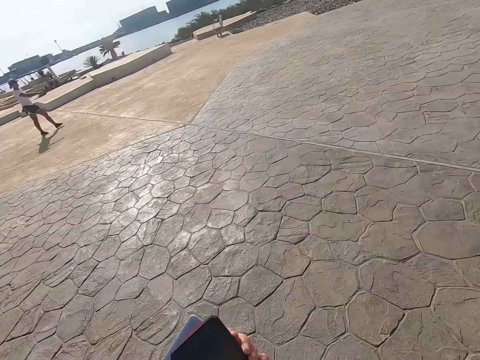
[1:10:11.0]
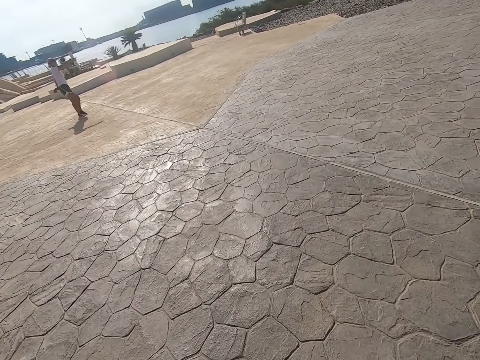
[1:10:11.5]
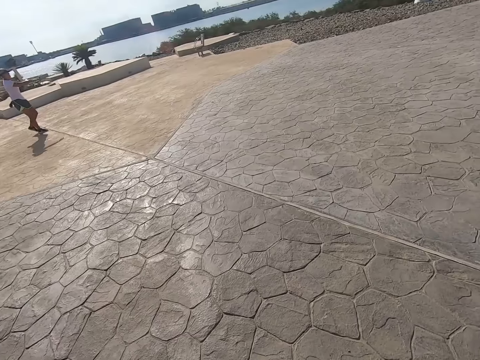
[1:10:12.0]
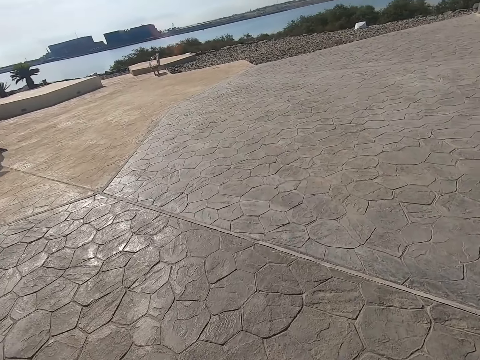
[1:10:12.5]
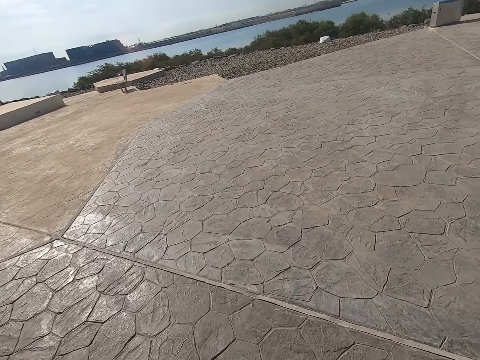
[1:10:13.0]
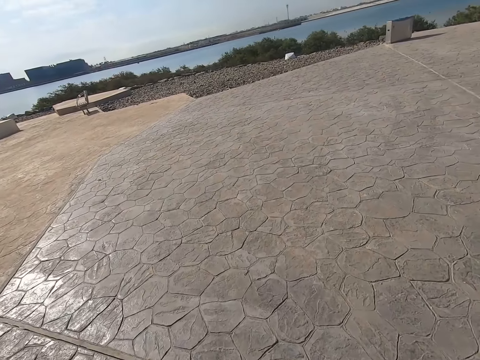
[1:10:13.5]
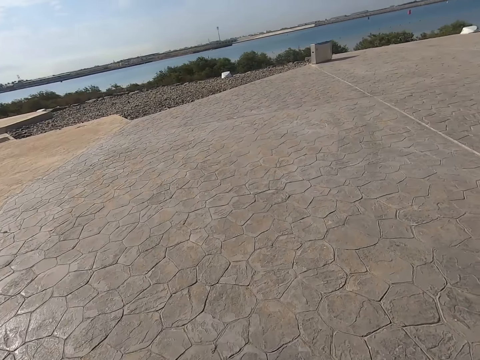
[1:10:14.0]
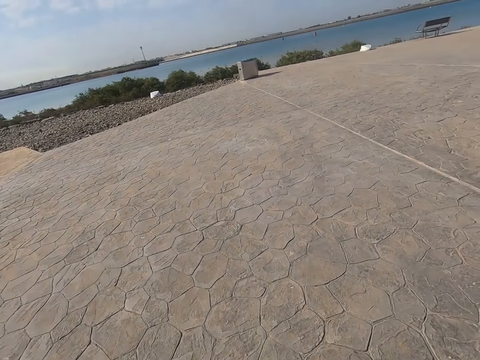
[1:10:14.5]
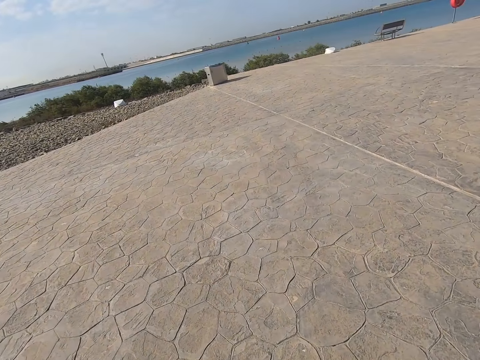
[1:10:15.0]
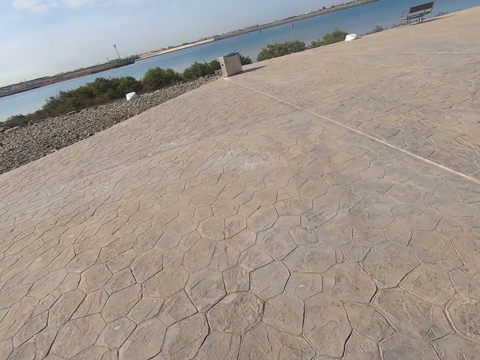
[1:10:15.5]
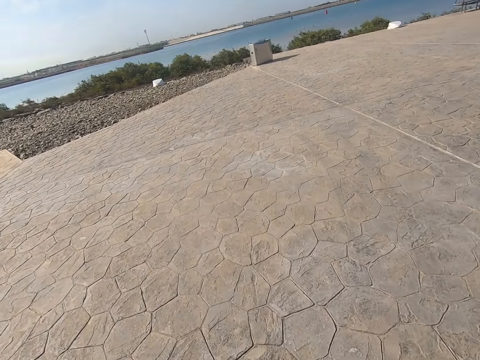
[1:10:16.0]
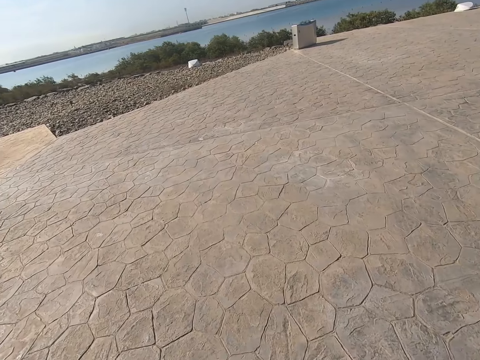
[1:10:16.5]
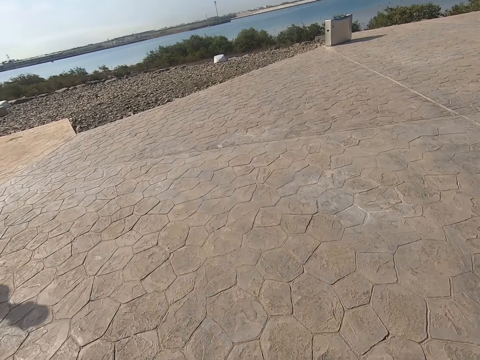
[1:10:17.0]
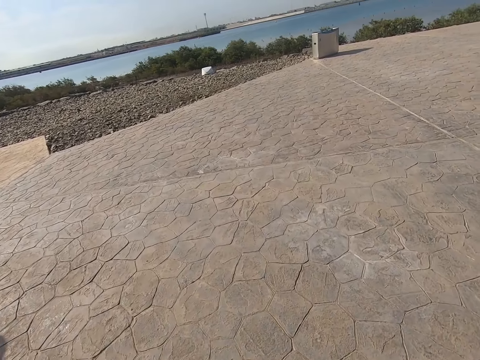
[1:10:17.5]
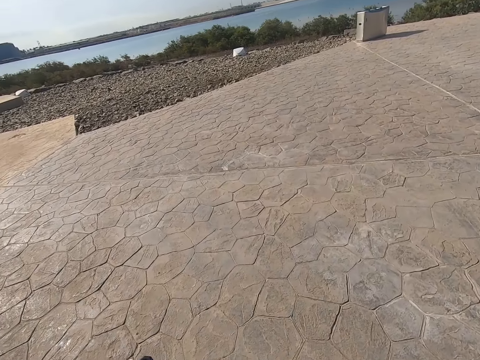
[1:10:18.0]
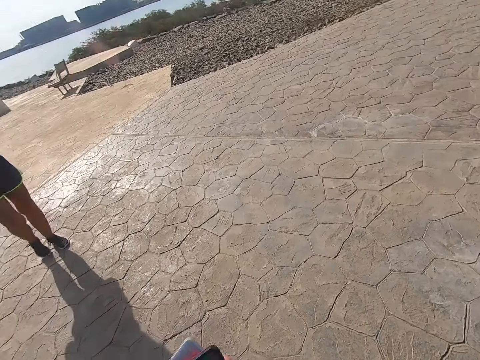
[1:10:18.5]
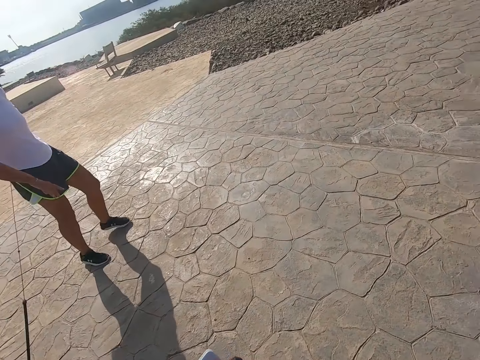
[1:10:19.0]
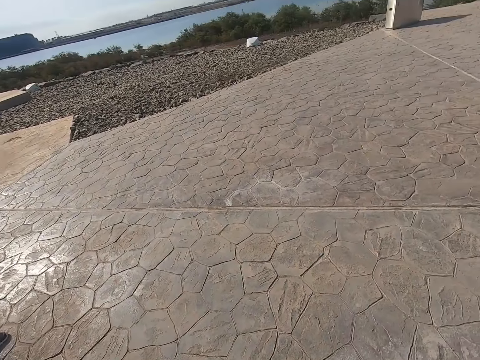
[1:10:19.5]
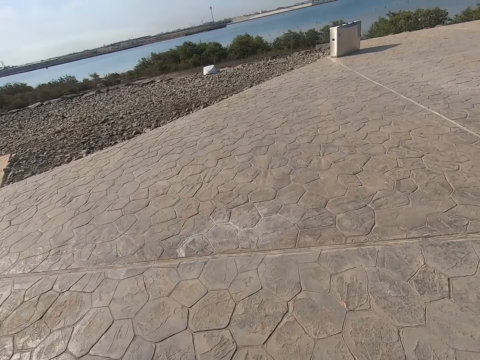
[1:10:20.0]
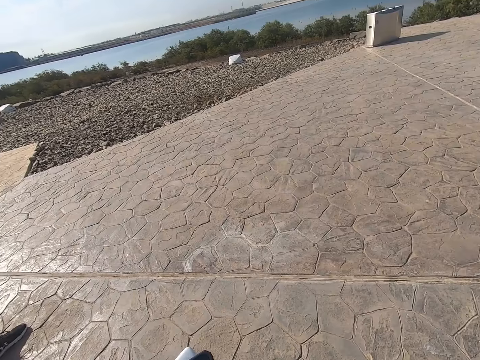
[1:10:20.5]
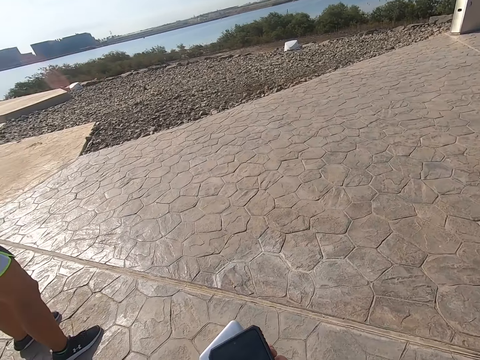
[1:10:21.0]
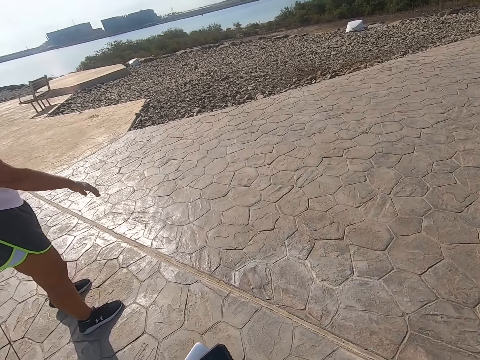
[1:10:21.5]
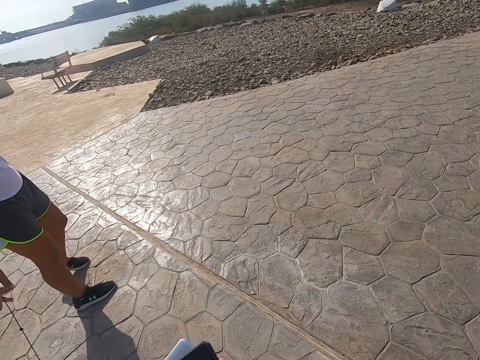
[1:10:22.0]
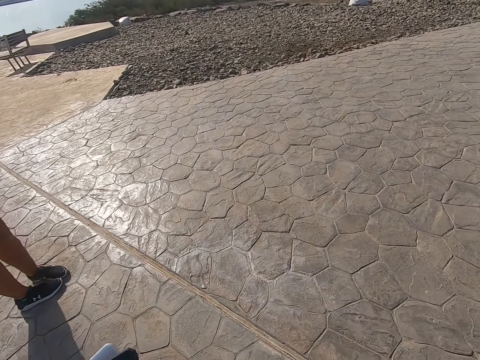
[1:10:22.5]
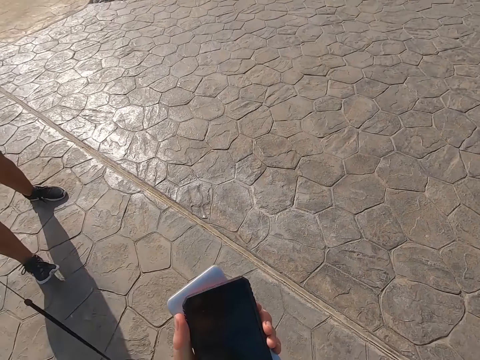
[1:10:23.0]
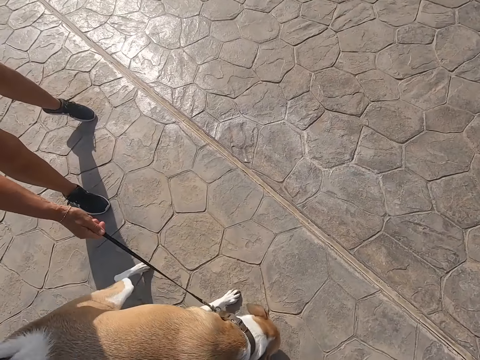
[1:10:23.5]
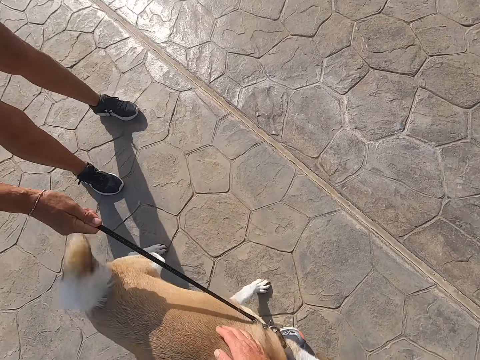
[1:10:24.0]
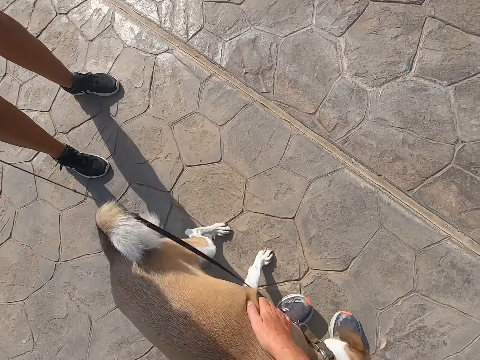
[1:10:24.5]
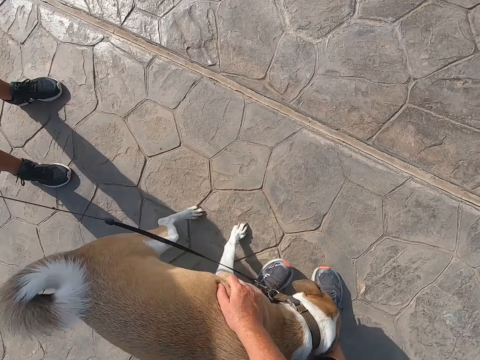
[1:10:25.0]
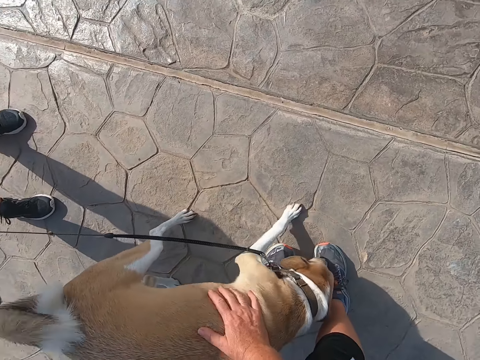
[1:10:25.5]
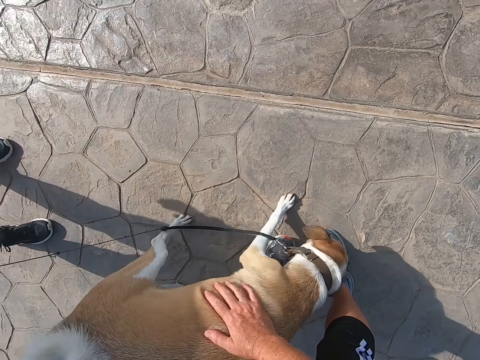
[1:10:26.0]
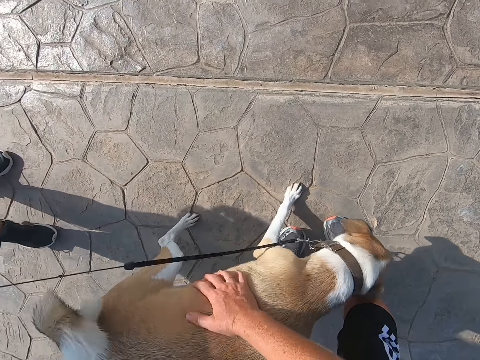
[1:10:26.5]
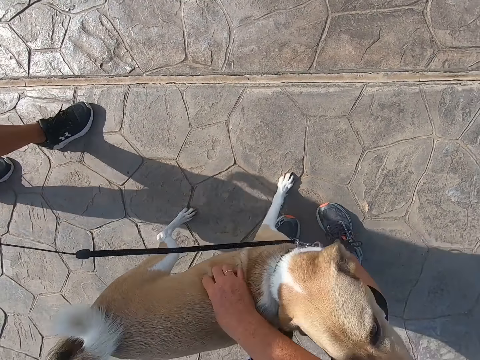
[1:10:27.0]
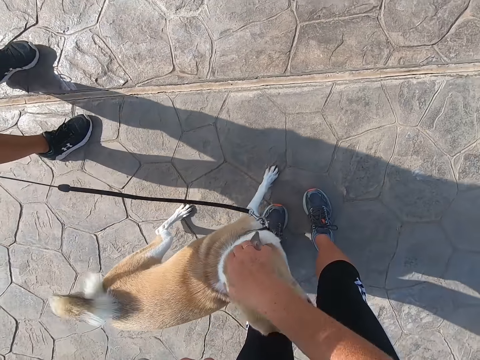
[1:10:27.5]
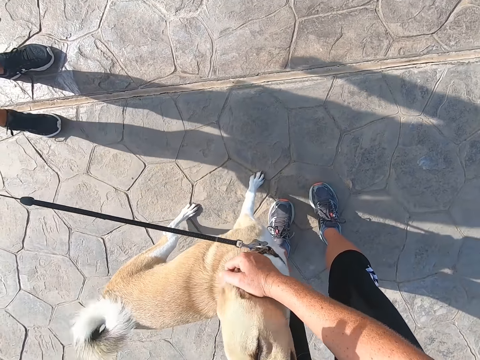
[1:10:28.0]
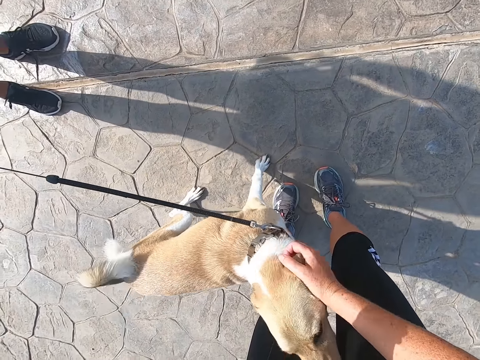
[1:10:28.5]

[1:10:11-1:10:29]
A person walks around. The camera wearer walks around. Another person holds a leash with both hands. The camera wearer walks around. The other person holds the leash. The camera wearer talks to a woman. They hold the leash. They hold a dog. They touch the dog. The woman stands on the beach park and holds the dog leash. The woman stands on the beach park.

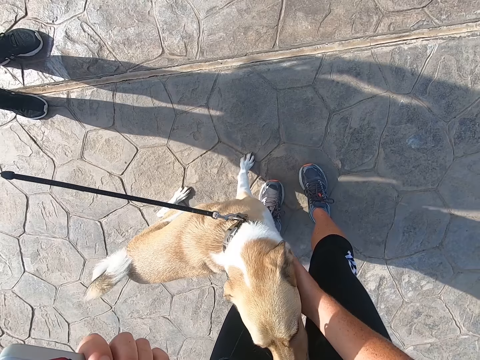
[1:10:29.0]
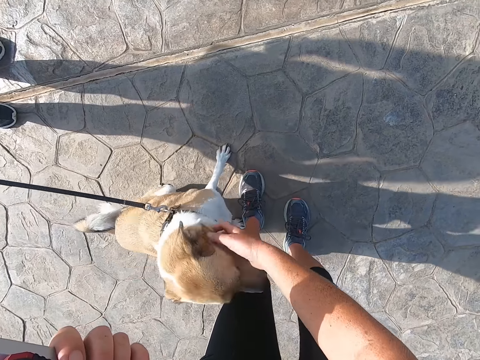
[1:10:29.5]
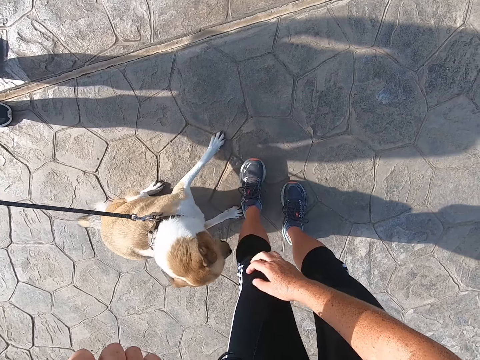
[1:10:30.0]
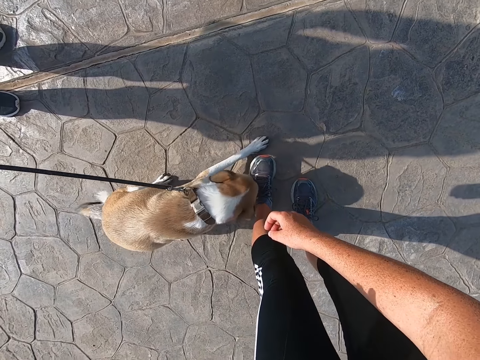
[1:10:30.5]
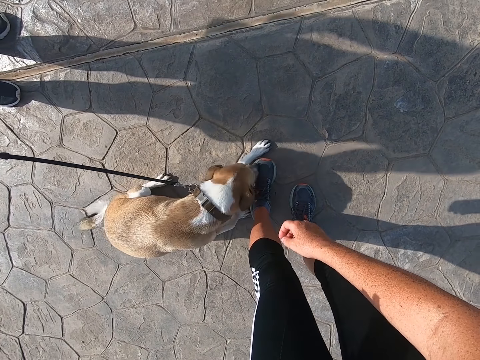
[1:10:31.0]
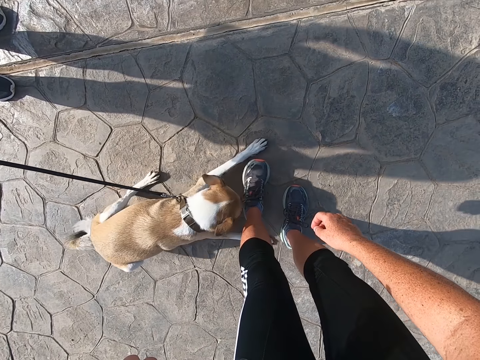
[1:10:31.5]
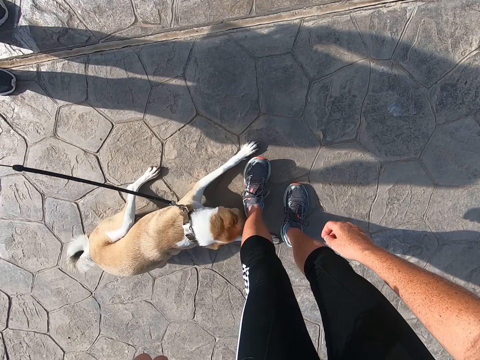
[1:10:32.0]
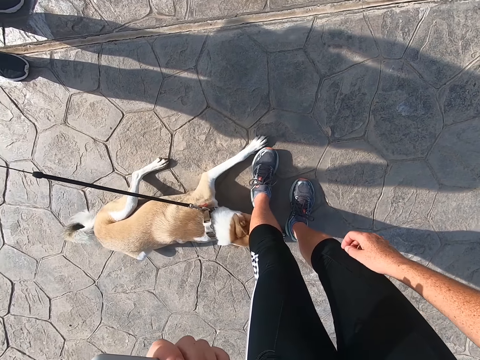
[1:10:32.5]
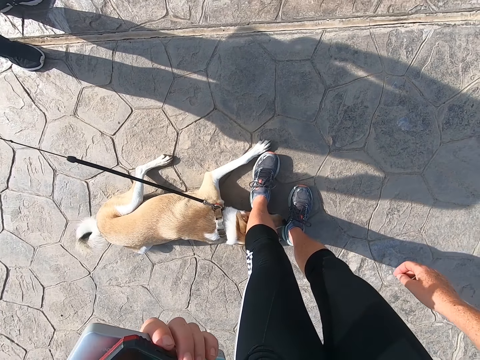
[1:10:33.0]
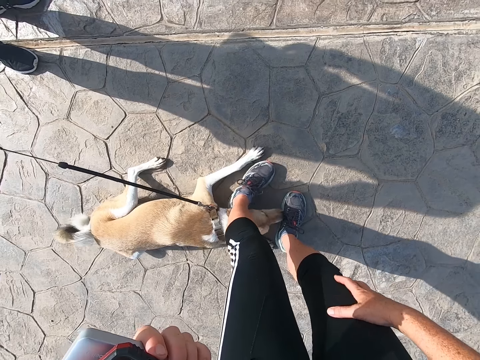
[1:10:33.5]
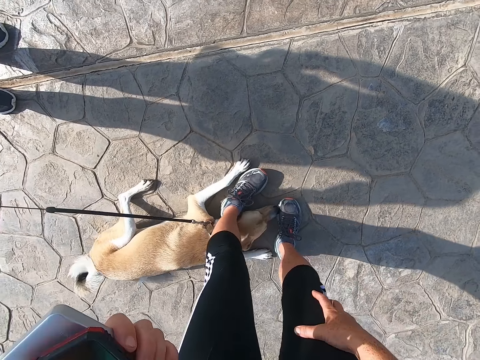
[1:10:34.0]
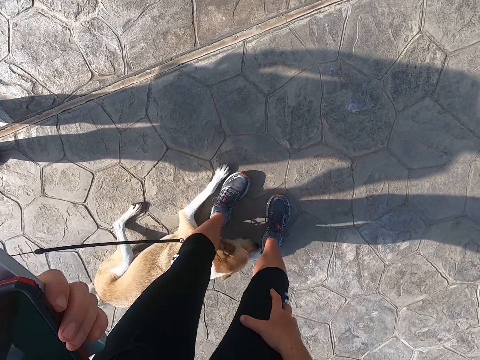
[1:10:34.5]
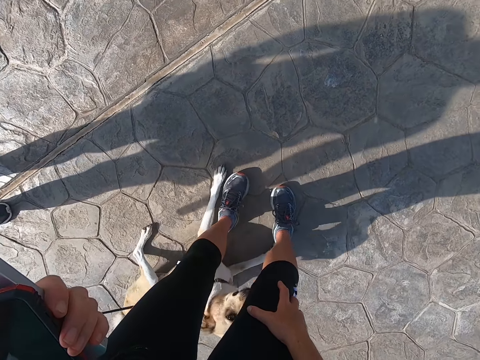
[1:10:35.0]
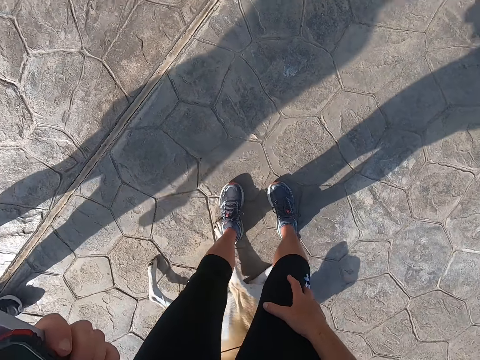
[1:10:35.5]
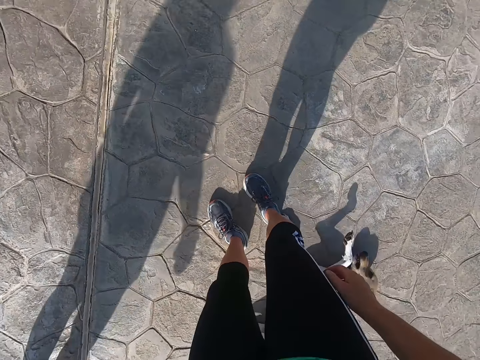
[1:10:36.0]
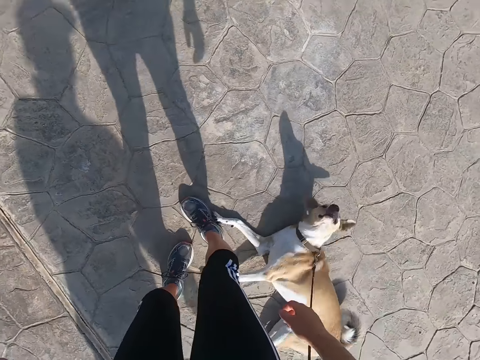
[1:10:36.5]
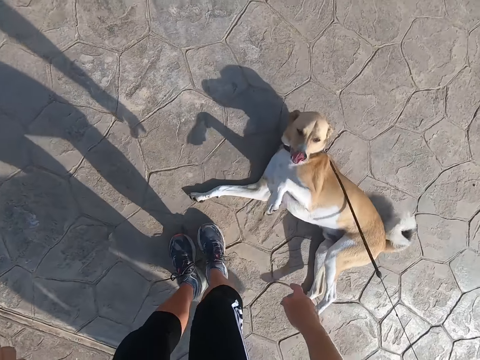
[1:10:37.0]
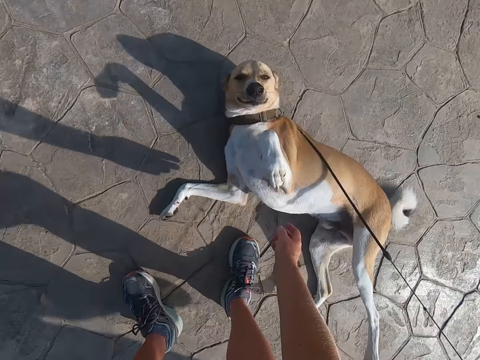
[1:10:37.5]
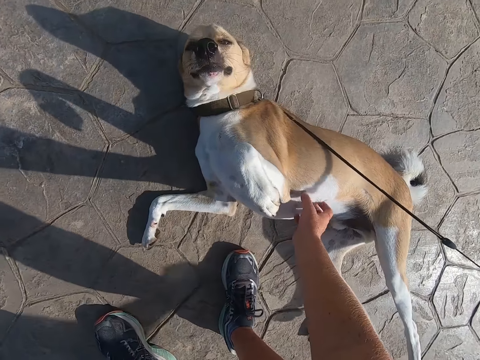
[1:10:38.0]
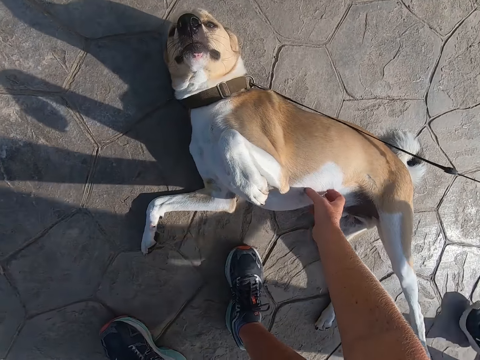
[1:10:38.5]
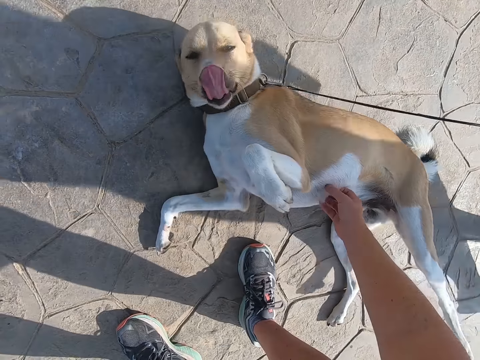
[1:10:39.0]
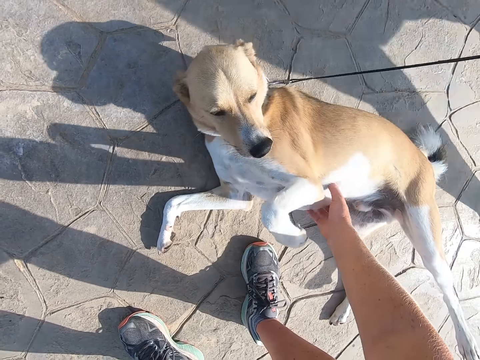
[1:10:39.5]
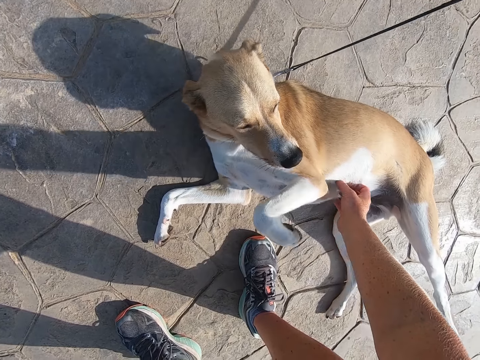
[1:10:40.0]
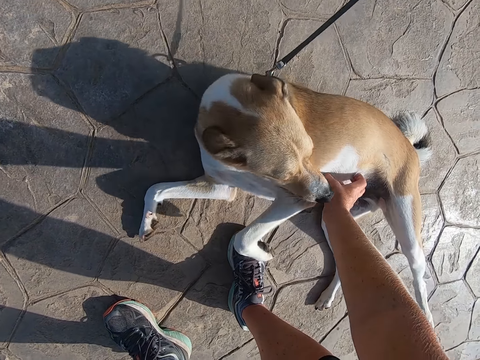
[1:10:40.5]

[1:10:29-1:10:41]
The camera wearer stares at a dog. They hold on to the cell phone. They play with the dog.
